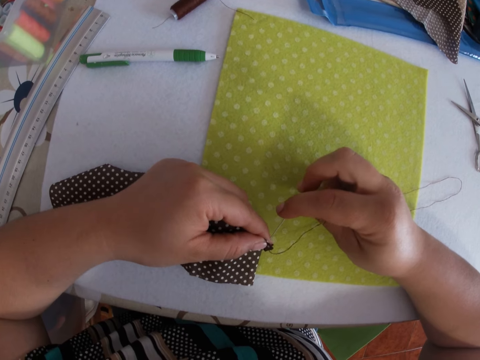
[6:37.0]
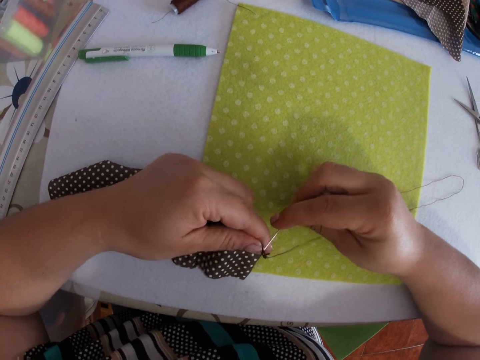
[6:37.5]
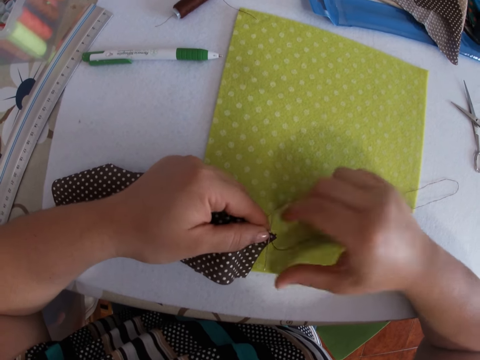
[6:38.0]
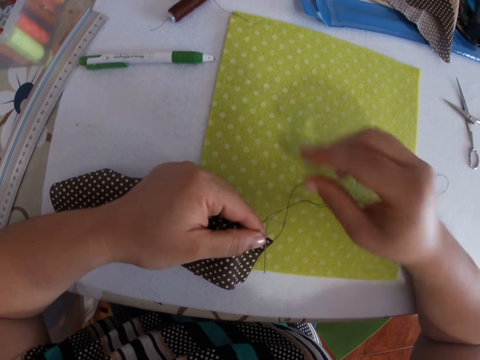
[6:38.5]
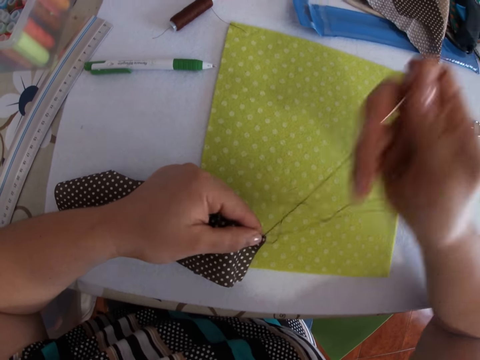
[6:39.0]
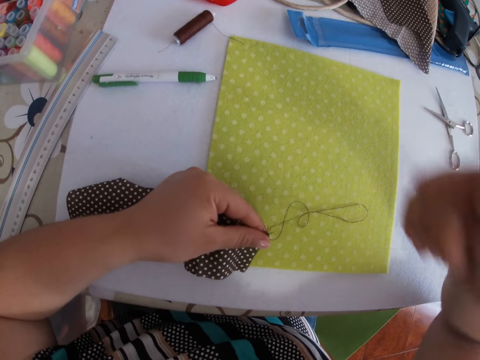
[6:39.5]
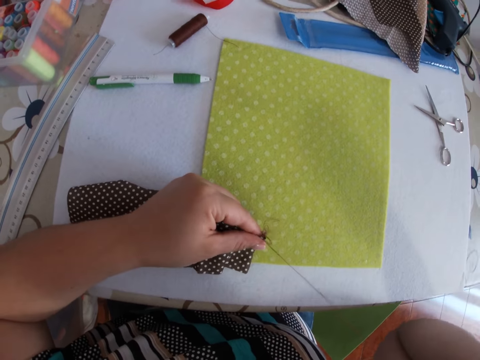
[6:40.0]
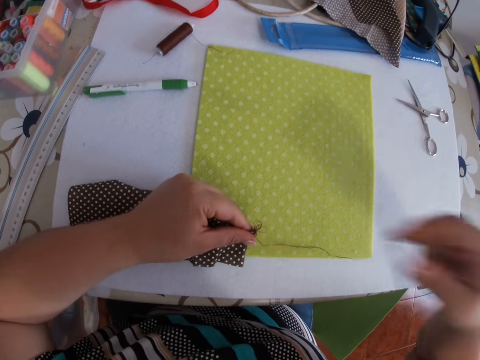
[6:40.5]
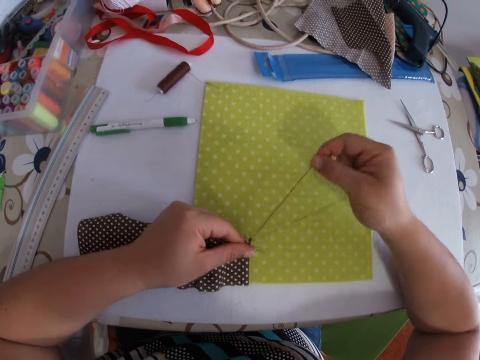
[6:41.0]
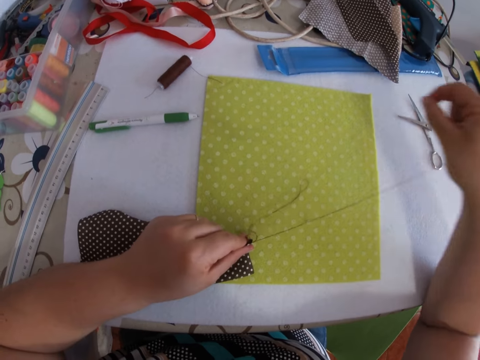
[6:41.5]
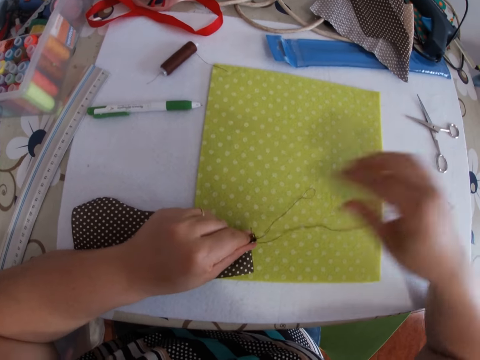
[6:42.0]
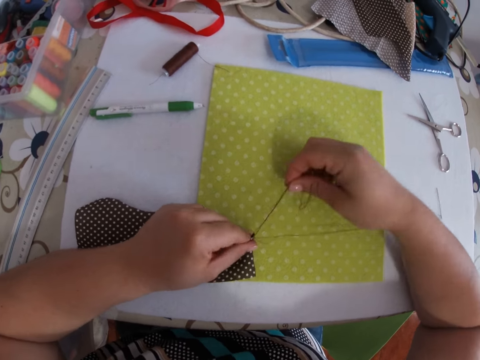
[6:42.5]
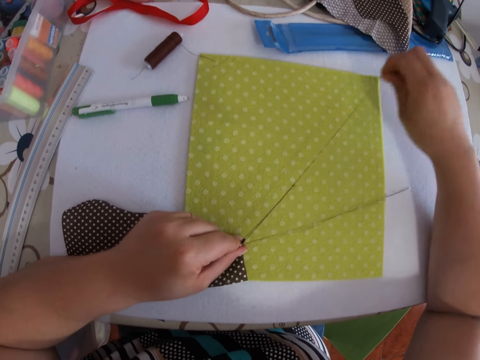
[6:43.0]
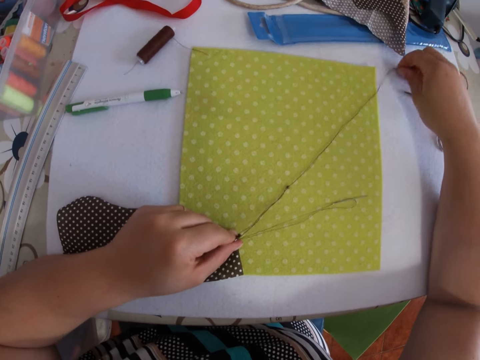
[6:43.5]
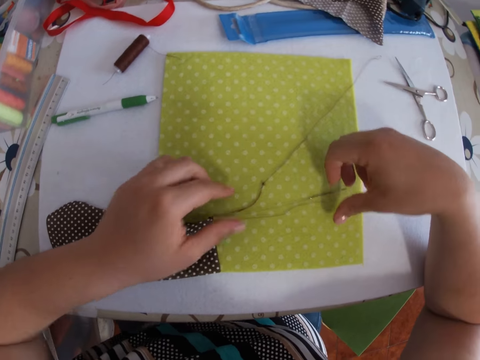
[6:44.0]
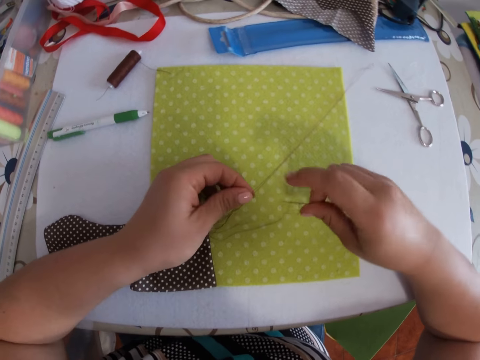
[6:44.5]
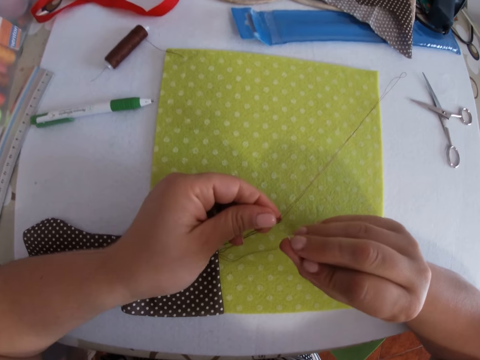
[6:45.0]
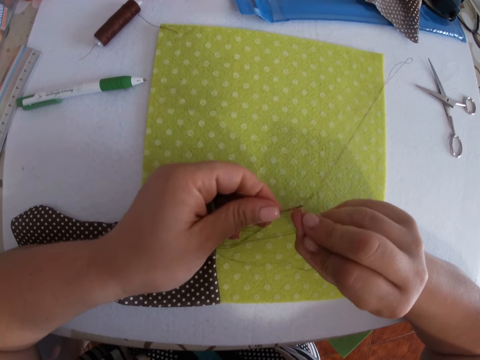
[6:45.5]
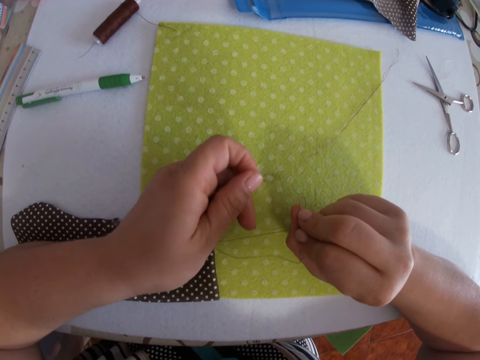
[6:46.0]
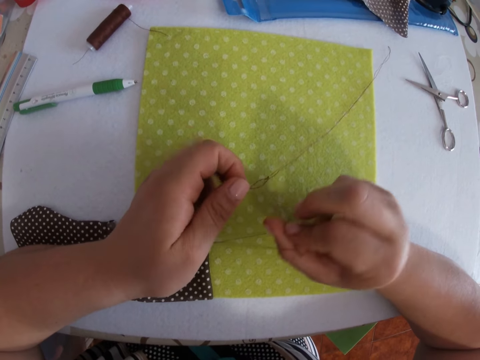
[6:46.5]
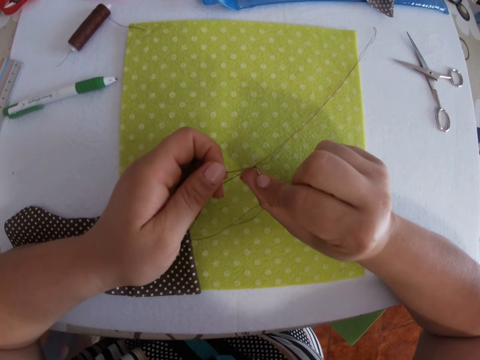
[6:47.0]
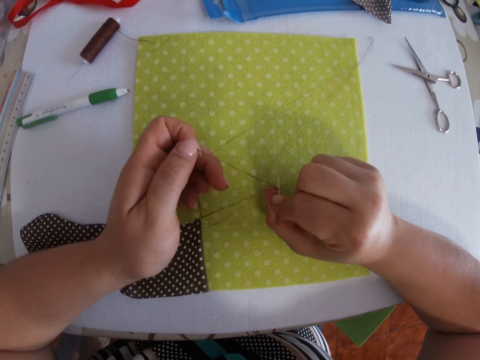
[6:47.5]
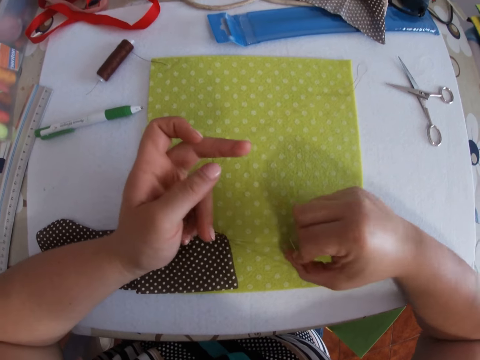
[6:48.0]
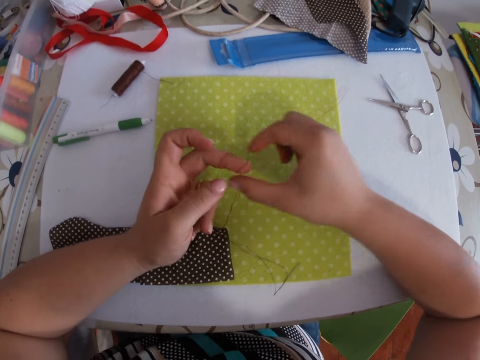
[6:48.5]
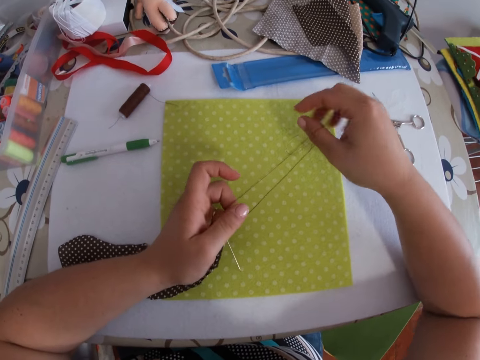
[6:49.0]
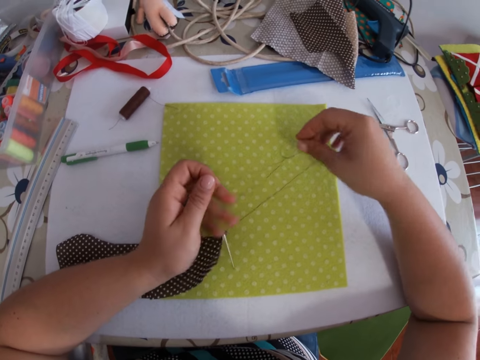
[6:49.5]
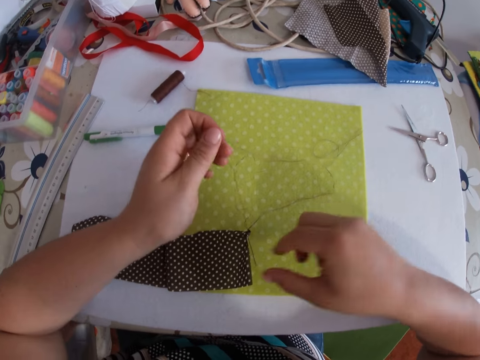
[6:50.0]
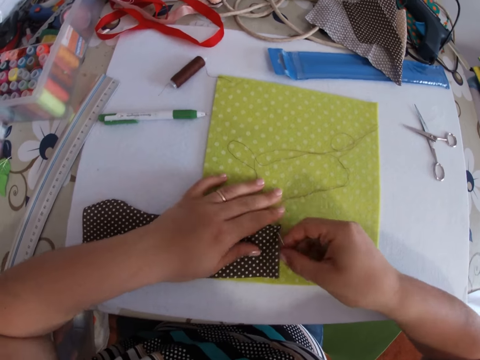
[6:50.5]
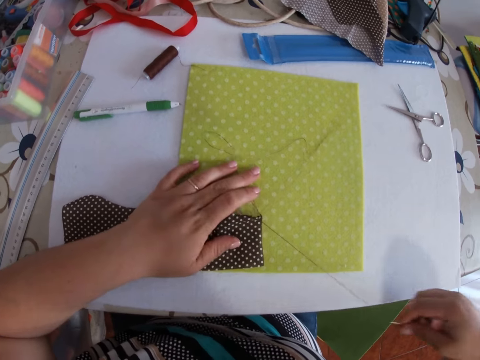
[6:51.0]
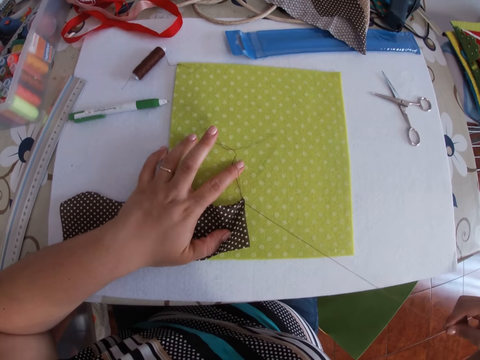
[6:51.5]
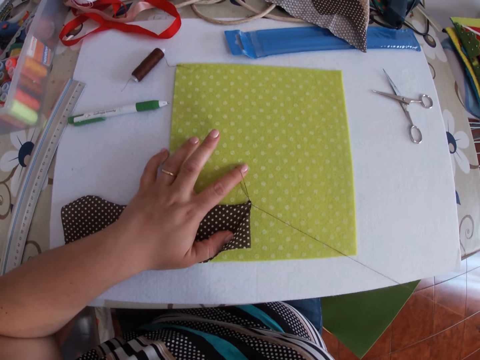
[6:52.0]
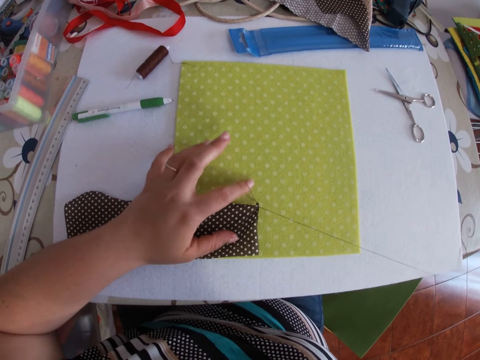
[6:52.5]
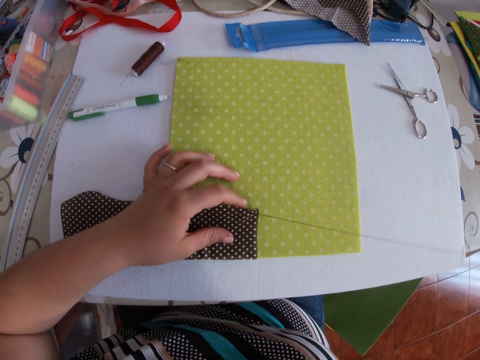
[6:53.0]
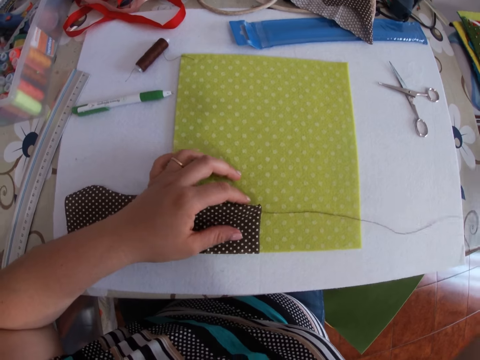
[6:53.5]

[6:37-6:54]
The camera wearer pierces a cloth with a needle. They pull the thread repeatedly. They pull the thread with the needle. They pull the thread with the needle again. They pull the thread. They pull the thread with the needle.

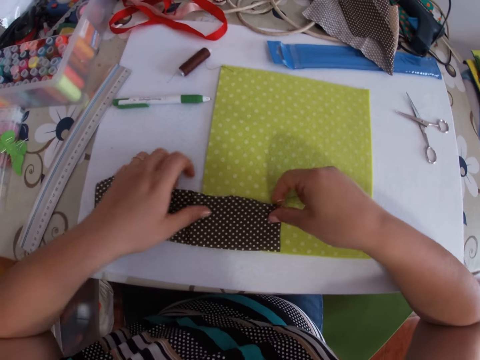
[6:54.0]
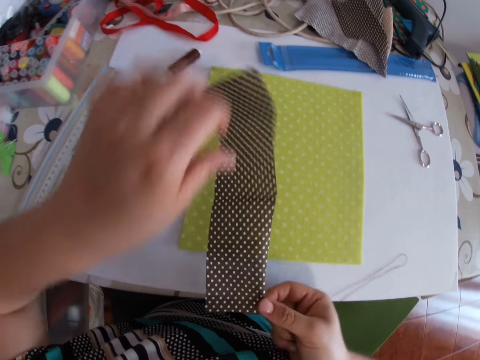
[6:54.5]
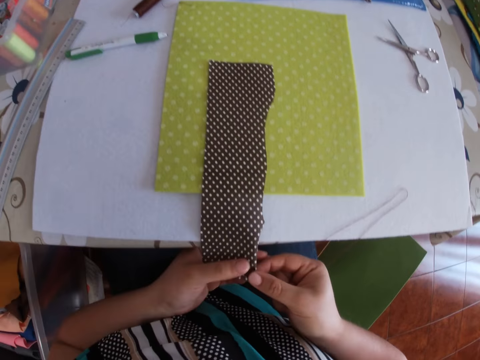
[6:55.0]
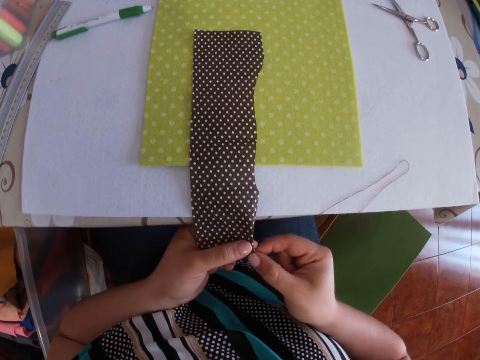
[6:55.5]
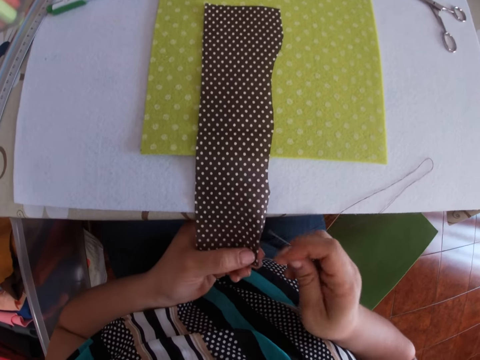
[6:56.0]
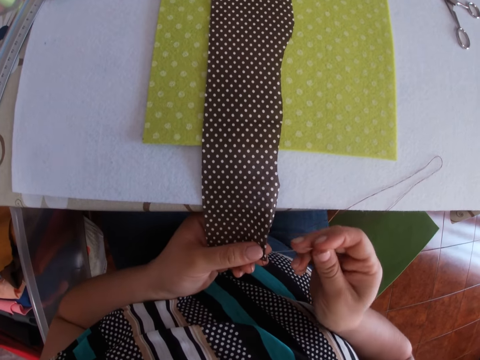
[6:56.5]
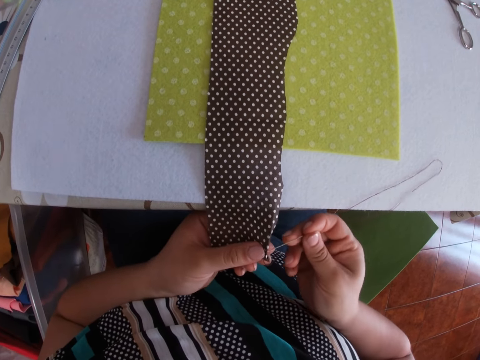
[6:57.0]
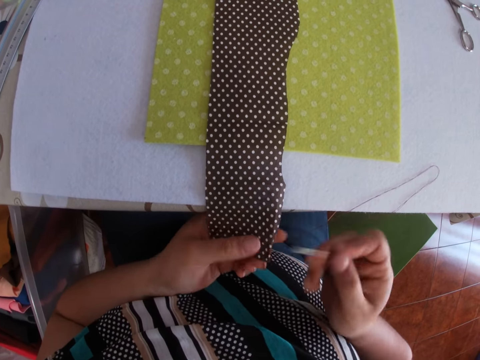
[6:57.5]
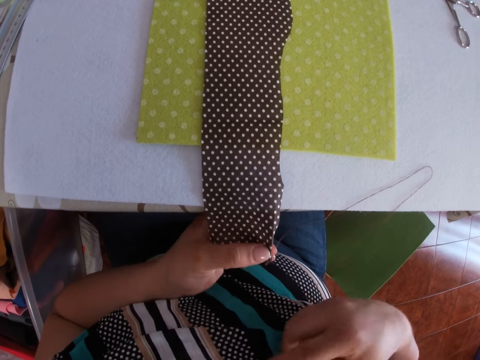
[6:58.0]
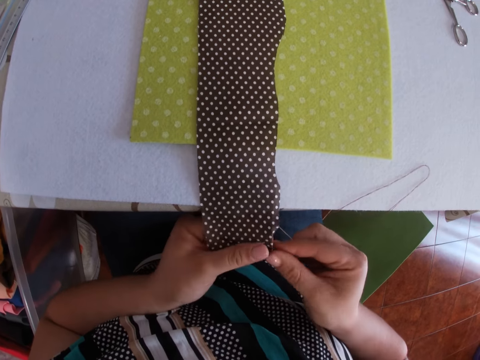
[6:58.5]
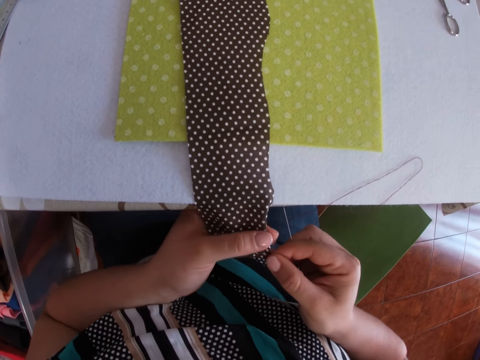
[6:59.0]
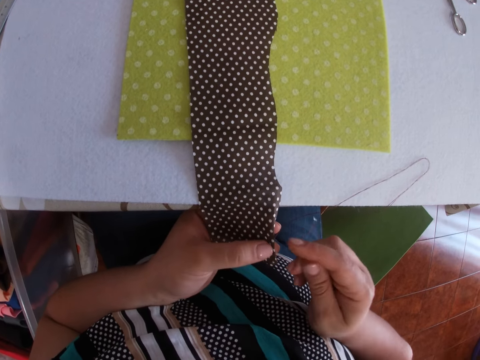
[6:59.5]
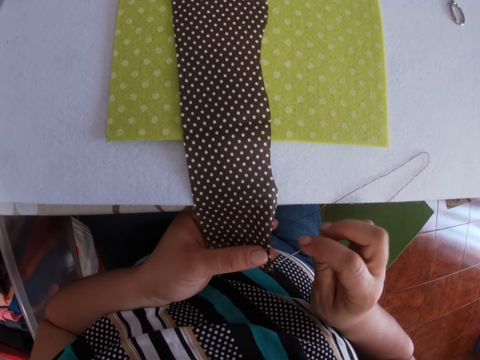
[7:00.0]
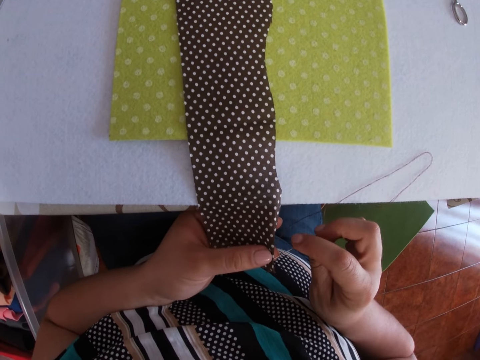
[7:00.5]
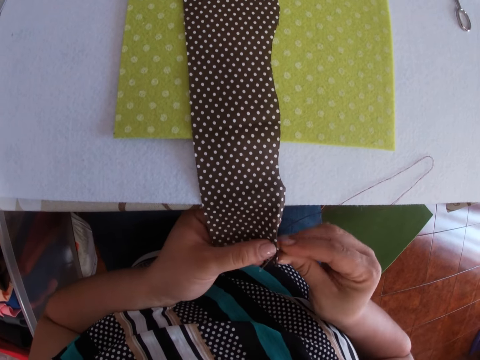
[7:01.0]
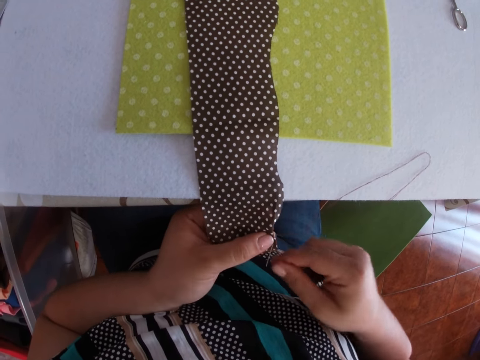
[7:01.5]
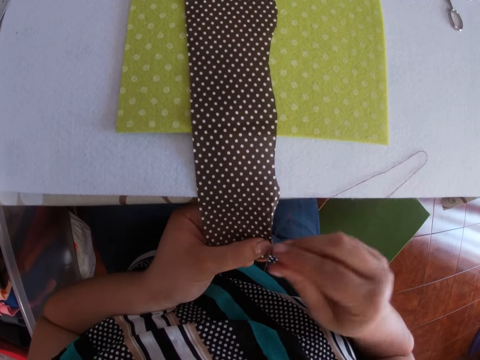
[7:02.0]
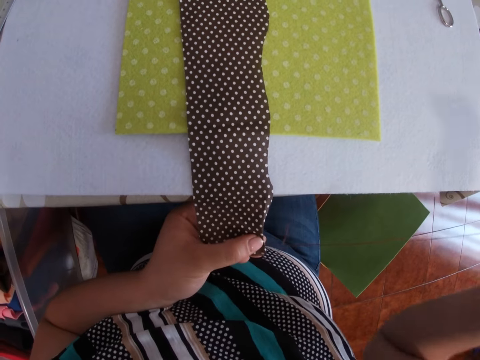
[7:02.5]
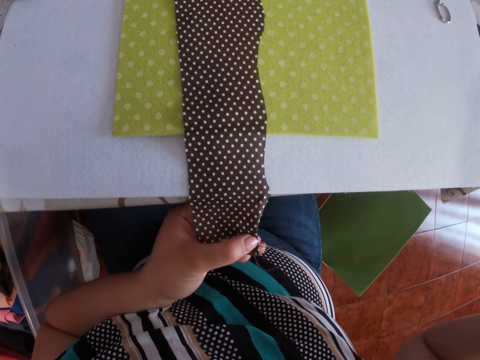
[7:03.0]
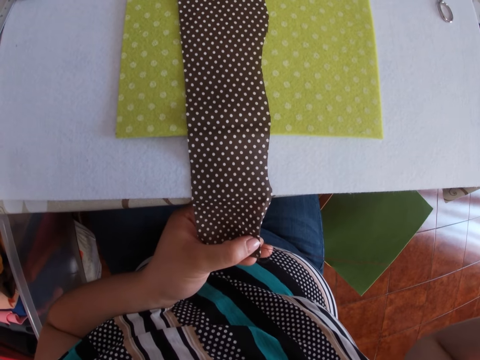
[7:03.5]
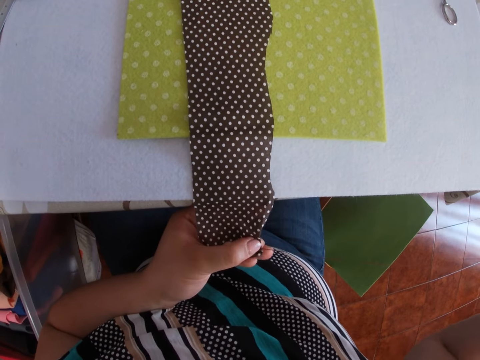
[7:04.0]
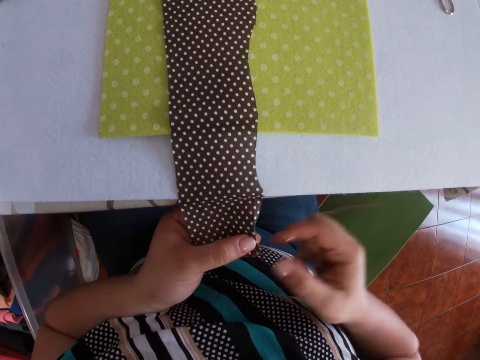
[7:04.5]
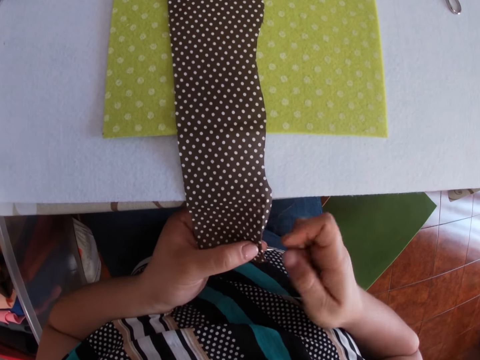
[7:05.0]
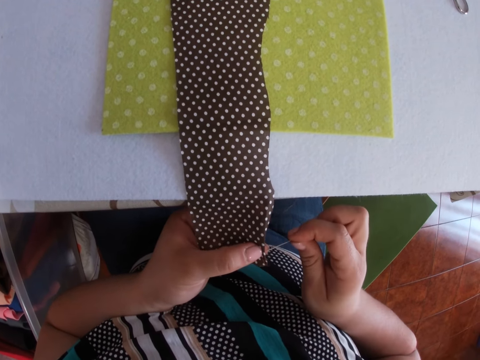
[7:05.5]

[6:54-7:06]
The camera wearer turns a cloth. They pierce the cloth with a needle. They pull the thread.
